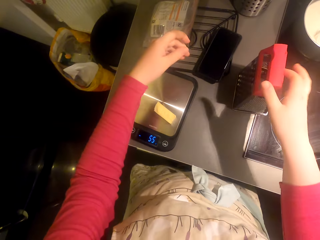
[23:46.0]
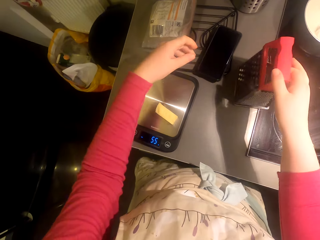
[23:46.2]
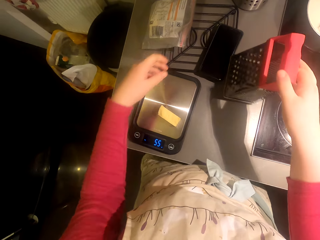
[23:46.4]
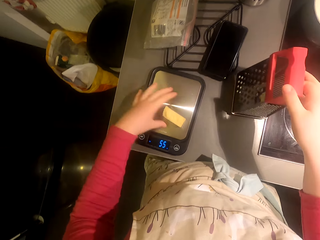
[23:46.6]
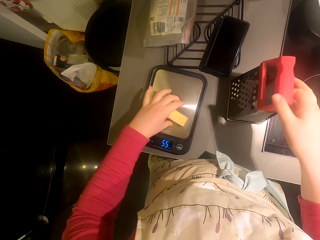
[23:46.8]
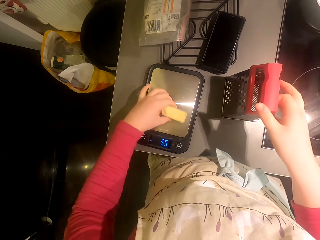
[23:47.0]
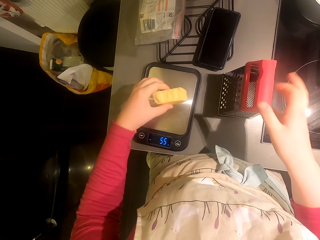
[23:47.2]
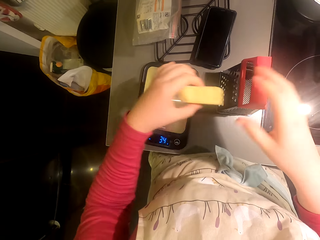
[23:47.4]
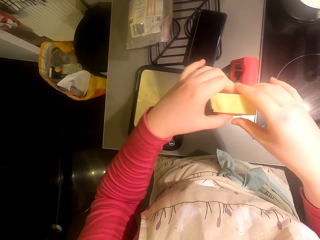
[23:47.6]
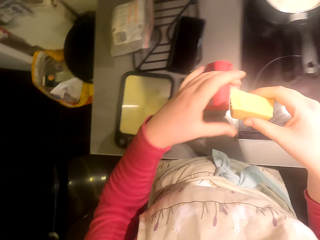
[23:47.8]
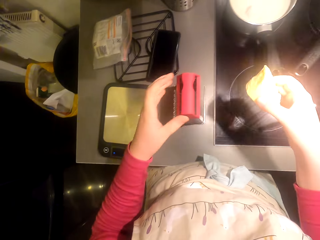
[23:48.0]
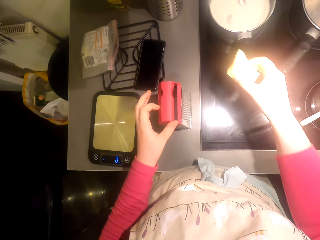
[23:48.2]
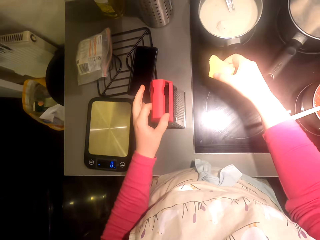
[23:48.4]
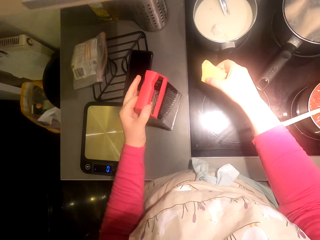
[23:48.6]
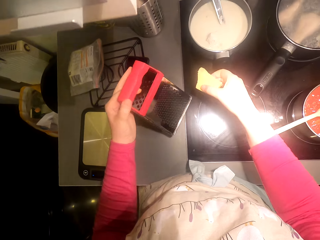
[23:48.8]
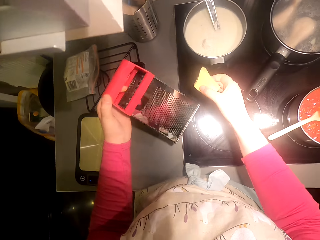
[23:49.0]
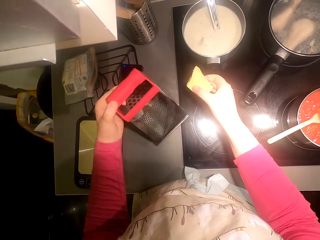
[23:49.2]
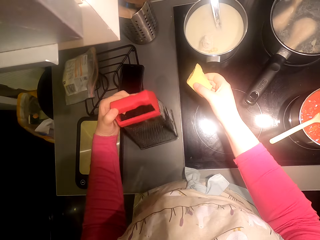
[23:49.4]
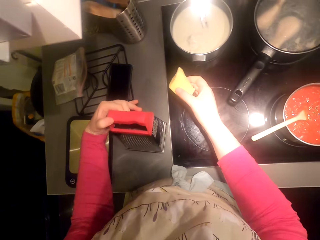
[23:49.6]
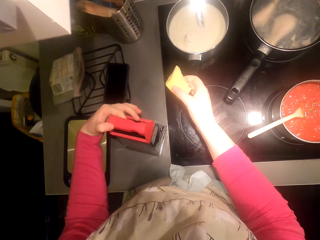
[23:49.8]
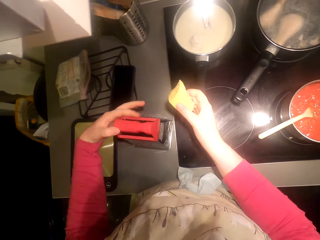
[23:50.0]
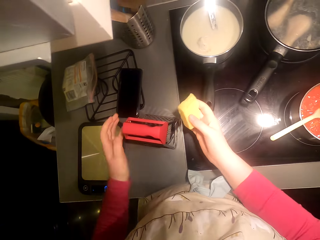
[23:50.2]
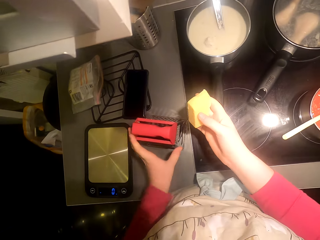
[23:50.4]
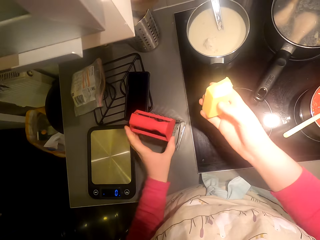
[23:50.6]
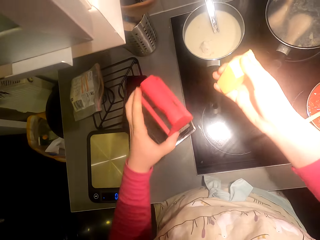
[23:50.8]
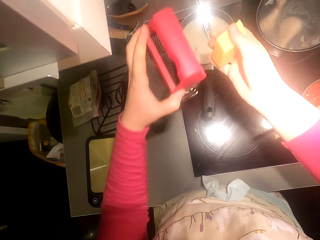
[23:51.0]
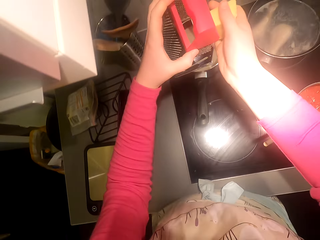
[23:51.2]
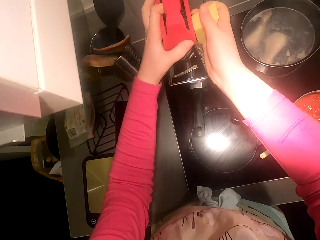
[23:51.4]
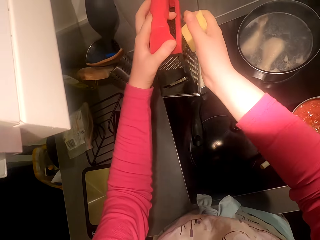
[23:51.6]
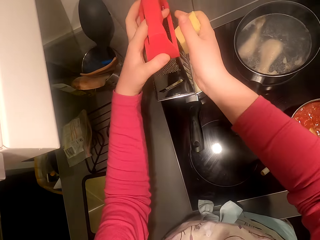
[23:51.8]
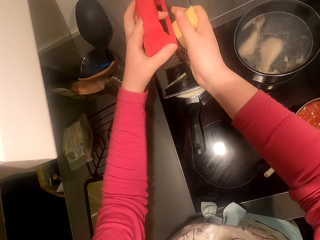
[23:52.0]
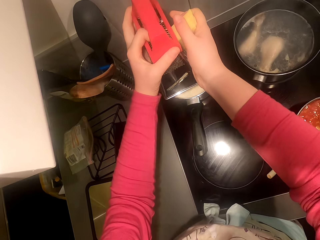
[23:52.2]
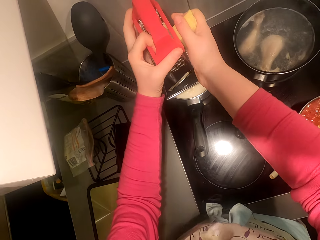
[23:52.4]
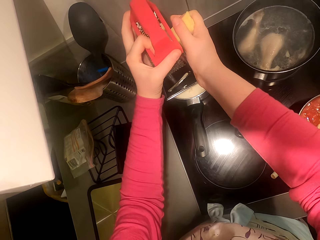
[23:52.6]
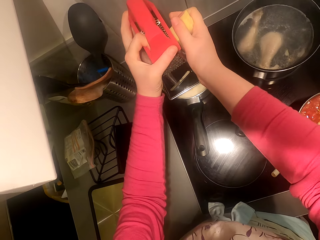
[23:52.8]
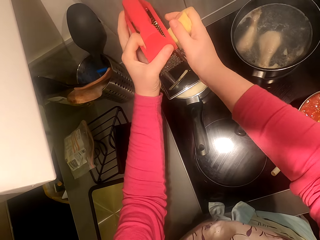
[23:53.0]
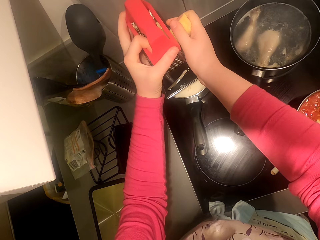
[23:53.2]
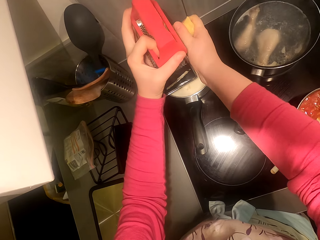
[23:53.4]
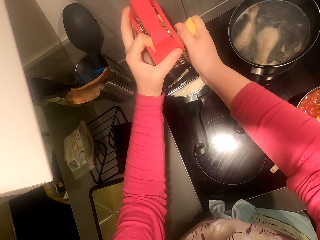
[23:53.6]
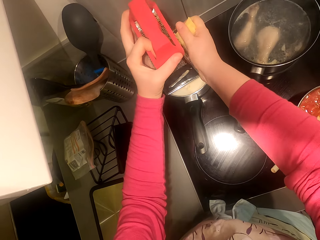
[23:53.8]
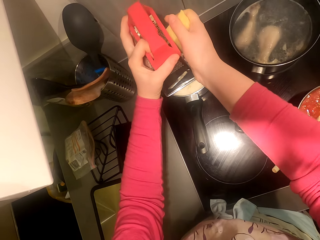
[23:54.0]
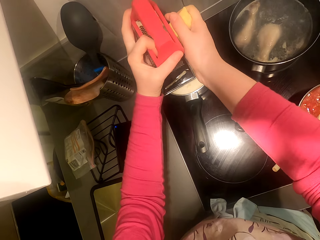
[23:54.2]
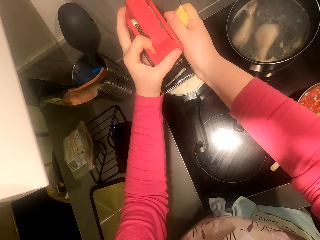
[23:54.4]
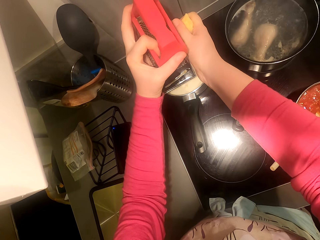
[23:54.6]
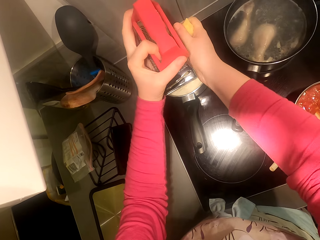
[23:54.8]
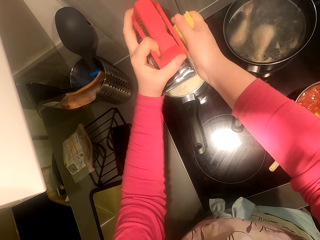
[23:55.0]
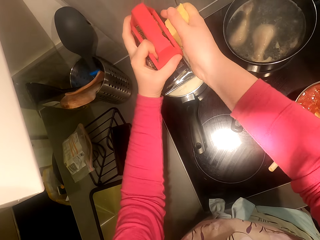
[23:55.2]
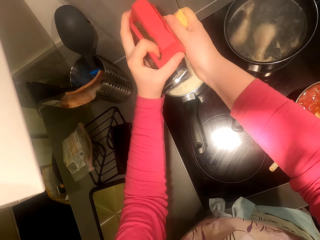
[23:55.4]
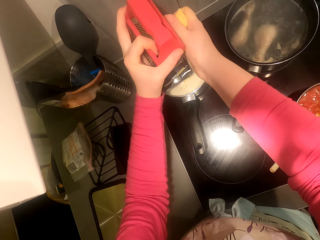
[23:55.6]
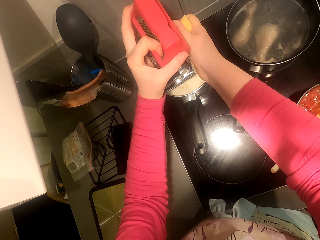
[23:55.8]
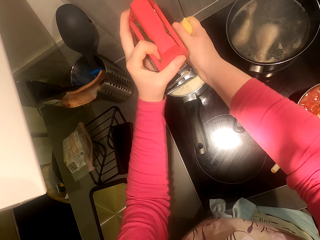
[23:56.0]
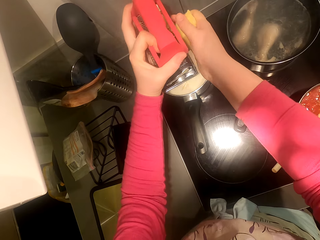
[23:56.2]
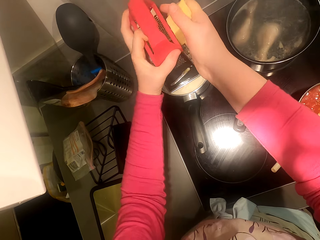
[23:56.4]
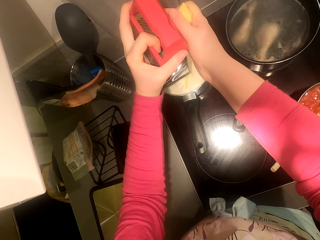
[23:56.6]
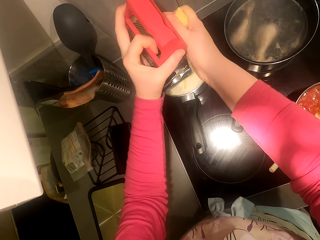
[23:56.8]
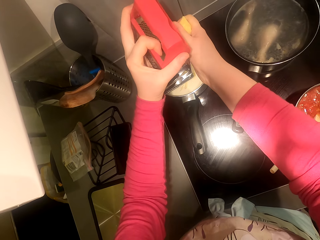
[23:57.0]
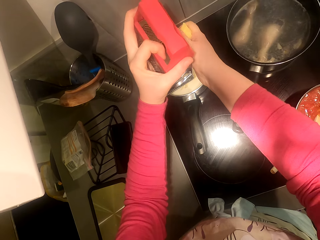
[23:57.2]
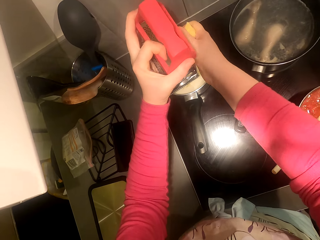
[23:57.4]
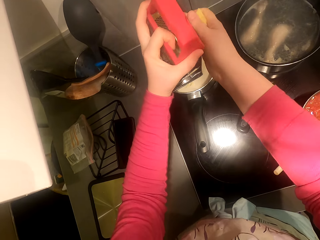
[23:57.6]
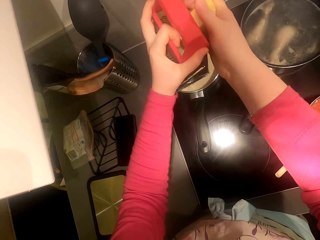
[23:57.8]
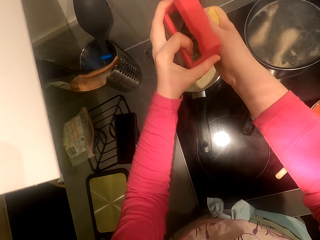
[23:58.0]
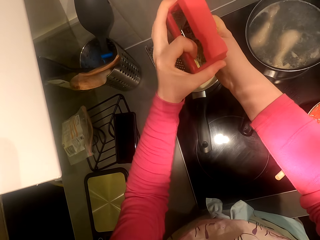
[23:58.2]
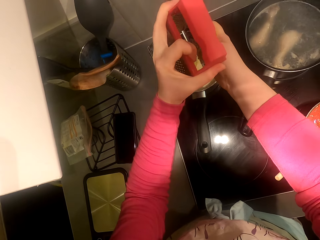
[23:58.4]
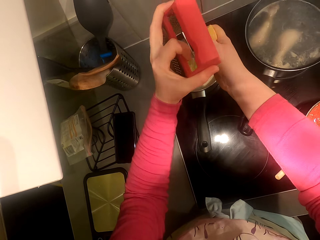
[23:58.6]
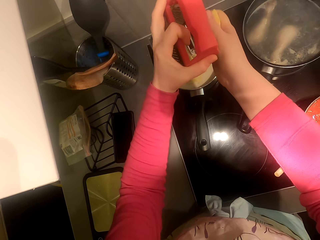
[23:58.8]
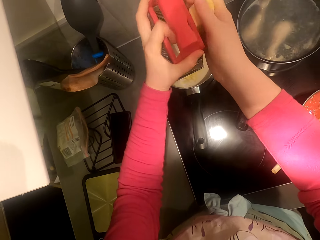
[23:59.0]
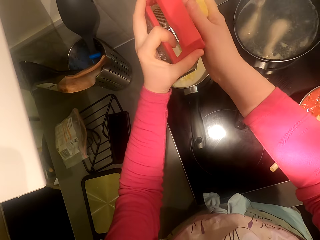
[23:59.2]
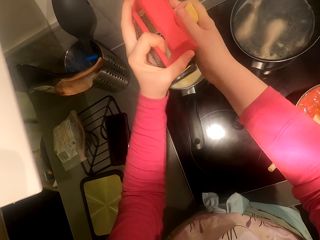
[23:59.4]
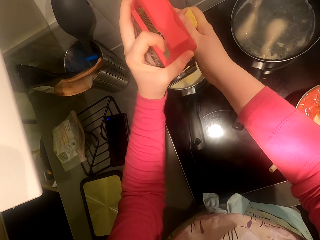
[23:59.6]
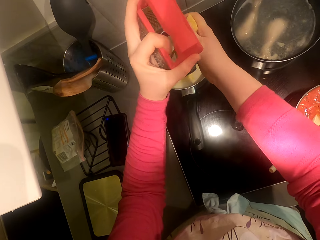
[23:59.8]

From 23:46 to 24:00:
The camera wearer picks the grater. They pick something. They pick the grater. They grate cheese.

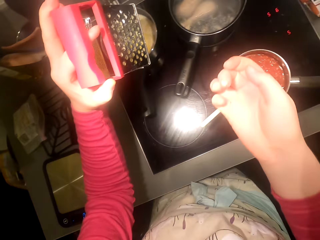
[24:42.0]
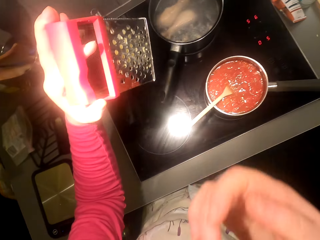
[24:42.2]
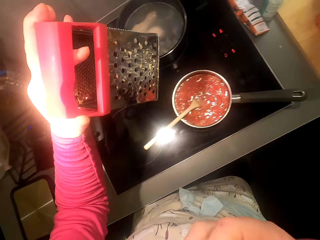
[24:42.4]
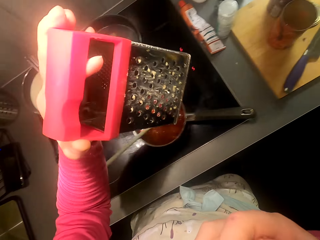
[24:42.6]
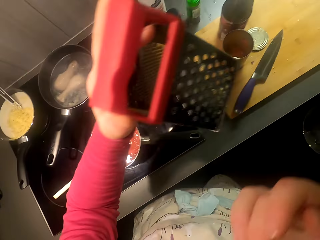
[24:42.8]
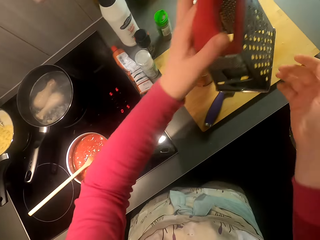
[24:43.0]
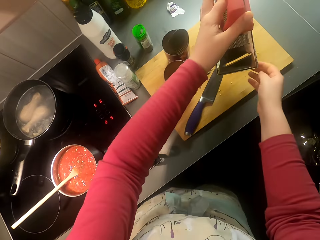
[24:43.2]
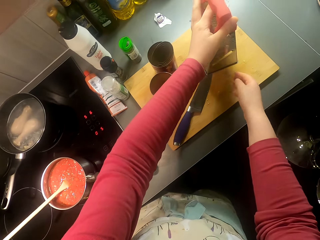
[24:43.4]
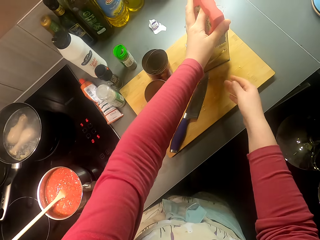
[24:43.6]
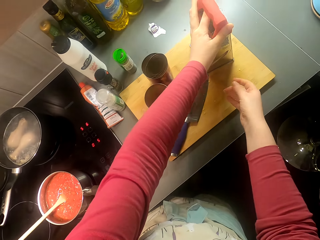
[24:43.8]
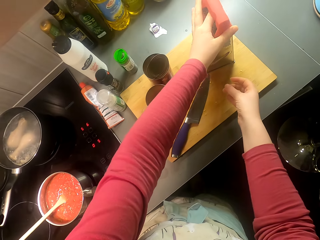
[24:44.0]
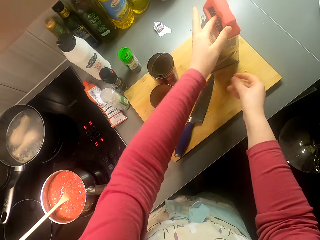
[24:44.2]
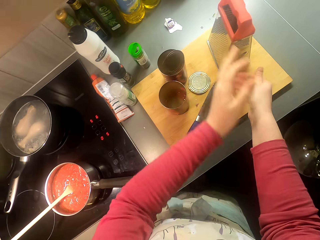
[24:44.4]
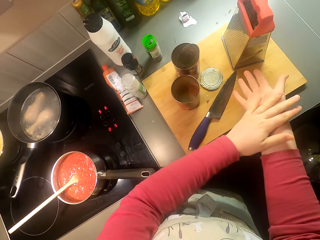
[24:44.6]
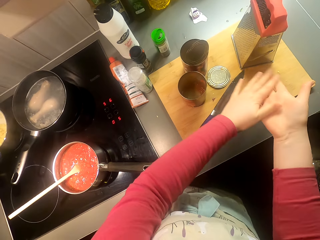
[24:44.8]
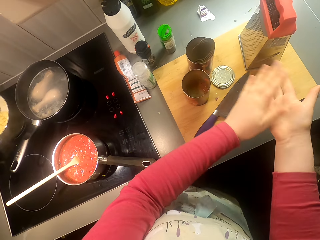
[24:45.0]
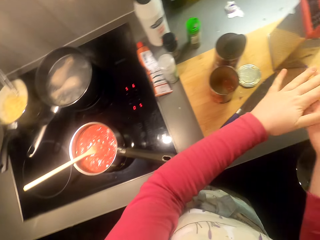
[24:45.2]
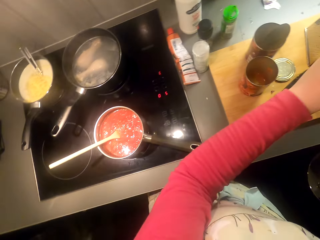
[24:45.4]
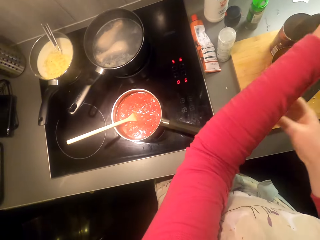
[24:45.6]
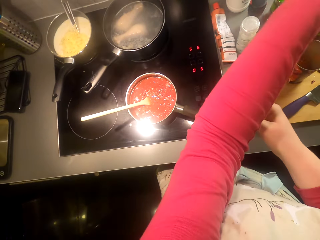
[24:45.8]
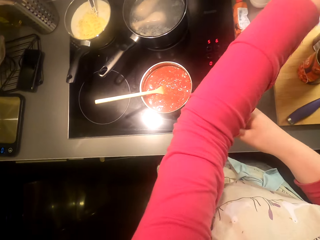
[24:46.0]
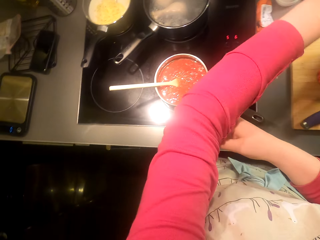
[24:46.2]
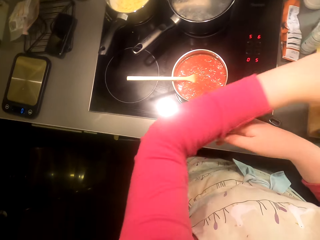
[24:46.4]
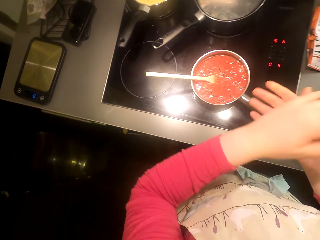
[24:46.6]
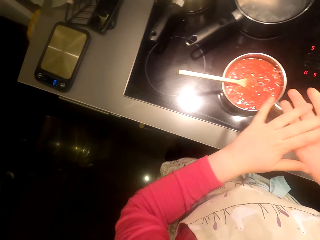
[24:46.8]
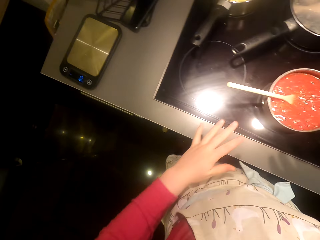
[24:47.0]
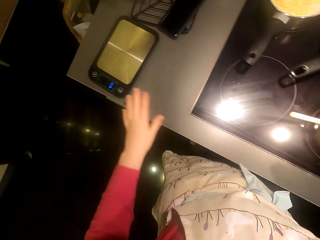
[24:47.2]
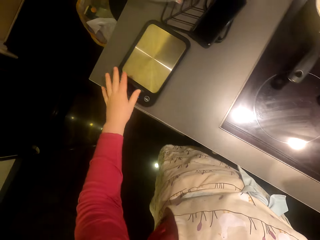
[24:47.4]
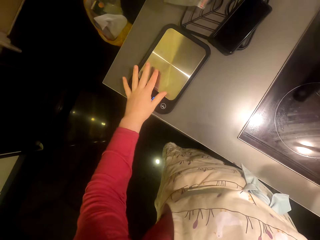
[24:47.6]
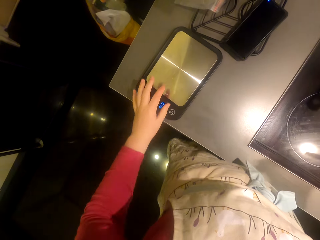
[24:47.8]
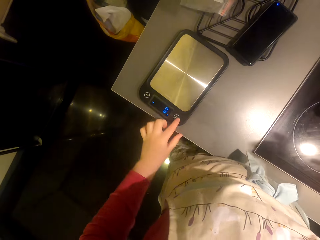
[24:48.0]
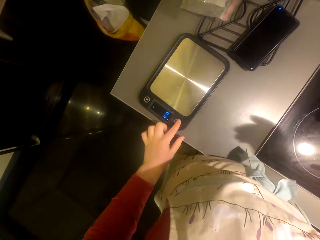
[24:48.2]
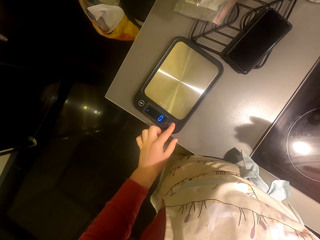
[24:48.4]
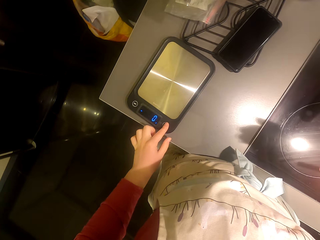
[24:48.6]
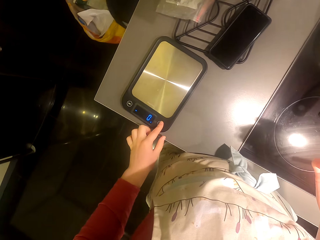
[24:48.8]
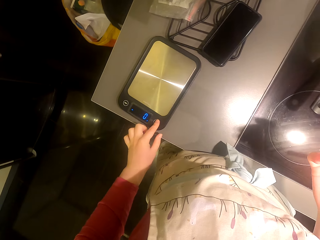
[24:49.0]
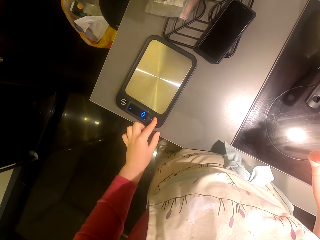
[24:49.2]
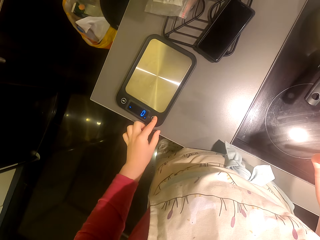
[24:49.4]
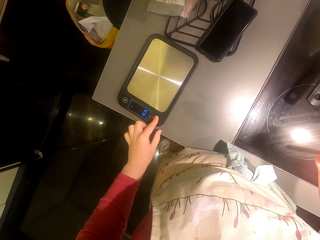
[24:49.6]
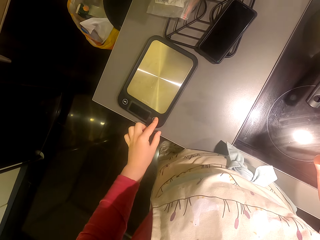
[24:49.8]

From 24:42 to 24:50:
The camera wearer puts the grater on the chopping board. She rubs her hands. She operates the kitchen weighing scale.
